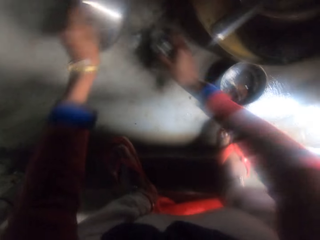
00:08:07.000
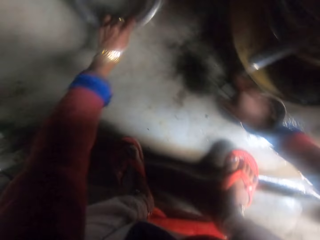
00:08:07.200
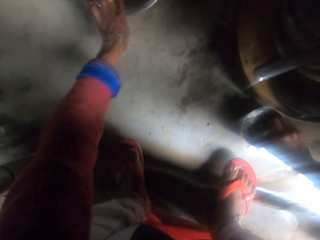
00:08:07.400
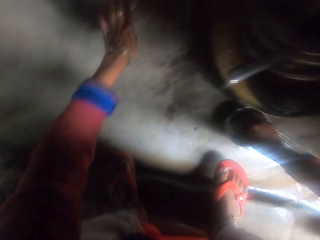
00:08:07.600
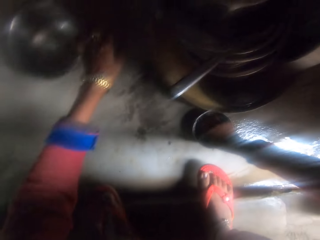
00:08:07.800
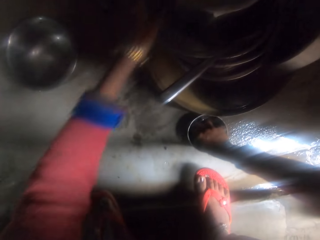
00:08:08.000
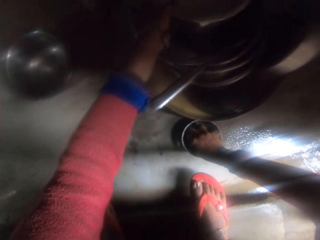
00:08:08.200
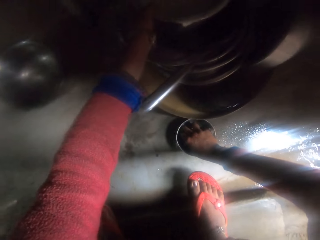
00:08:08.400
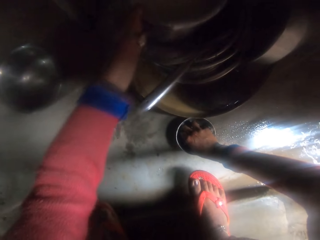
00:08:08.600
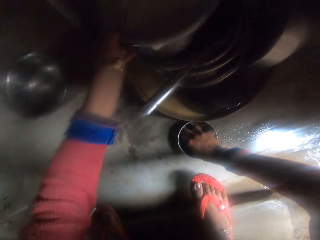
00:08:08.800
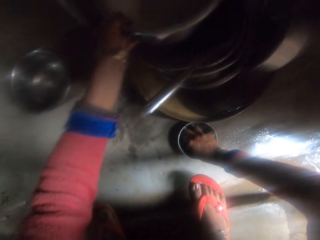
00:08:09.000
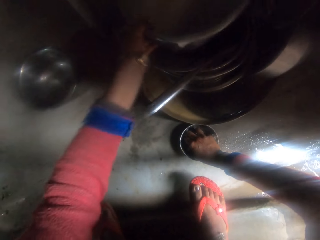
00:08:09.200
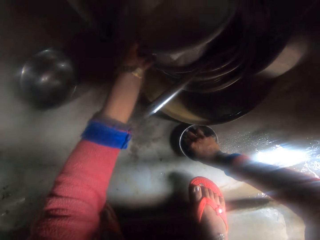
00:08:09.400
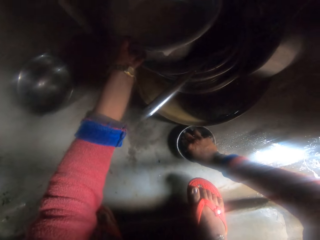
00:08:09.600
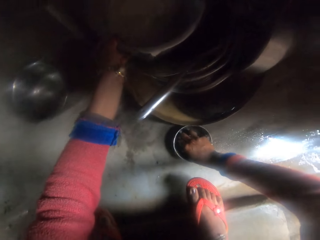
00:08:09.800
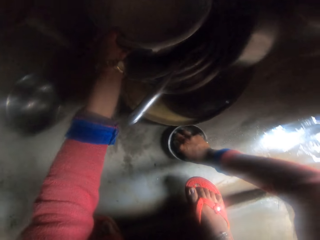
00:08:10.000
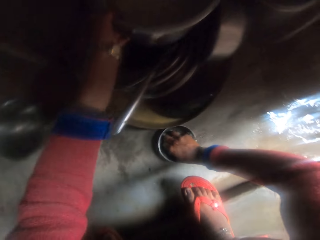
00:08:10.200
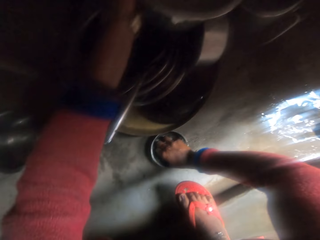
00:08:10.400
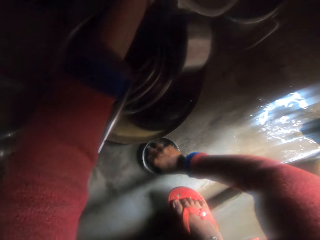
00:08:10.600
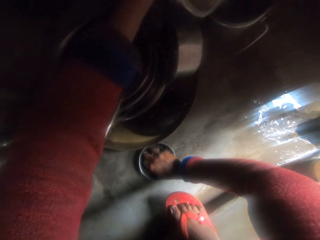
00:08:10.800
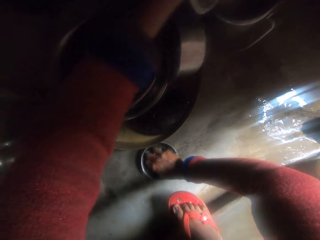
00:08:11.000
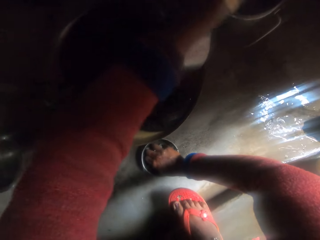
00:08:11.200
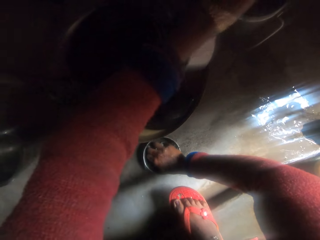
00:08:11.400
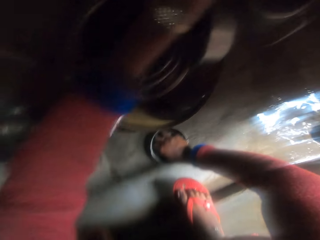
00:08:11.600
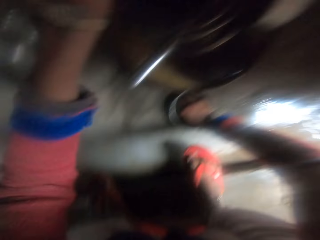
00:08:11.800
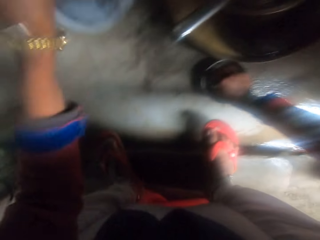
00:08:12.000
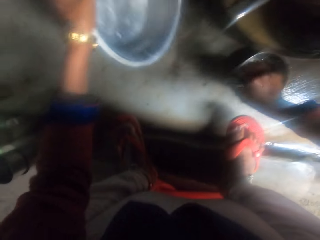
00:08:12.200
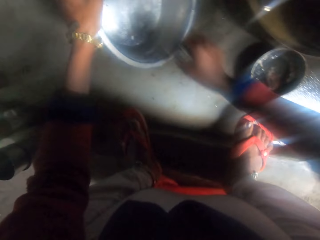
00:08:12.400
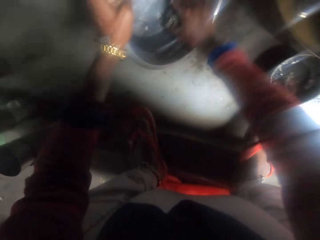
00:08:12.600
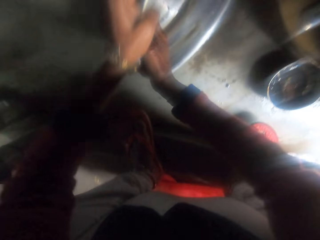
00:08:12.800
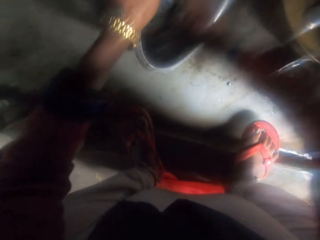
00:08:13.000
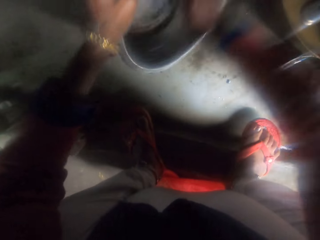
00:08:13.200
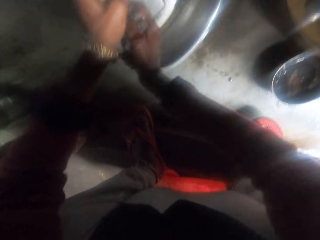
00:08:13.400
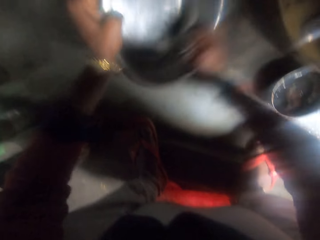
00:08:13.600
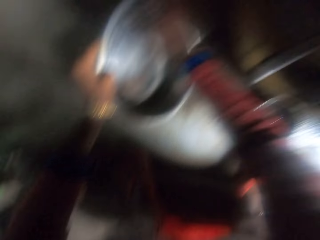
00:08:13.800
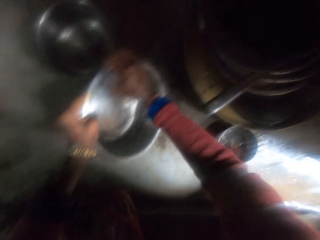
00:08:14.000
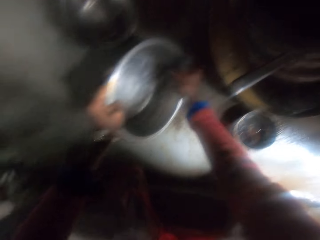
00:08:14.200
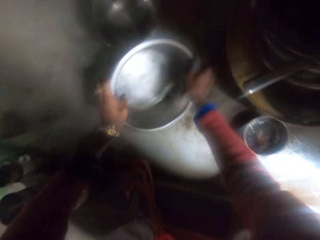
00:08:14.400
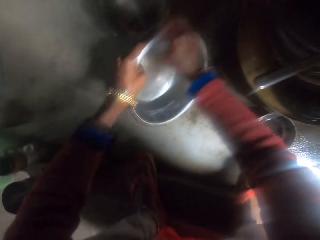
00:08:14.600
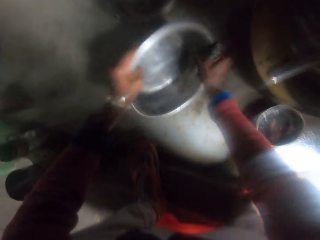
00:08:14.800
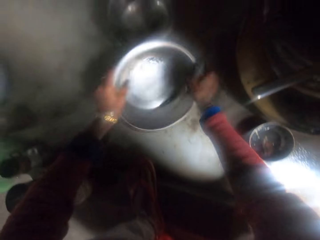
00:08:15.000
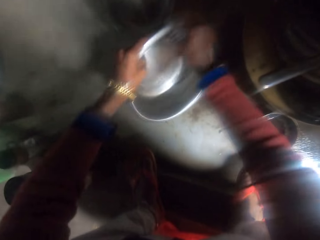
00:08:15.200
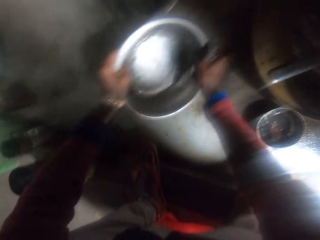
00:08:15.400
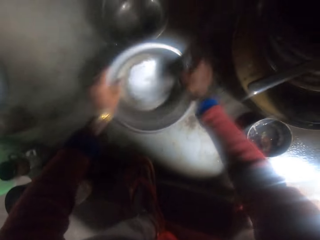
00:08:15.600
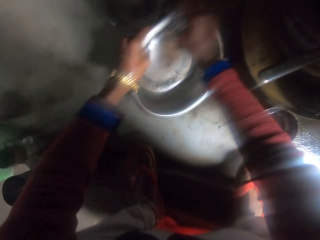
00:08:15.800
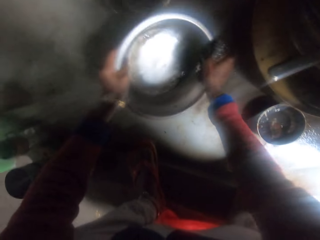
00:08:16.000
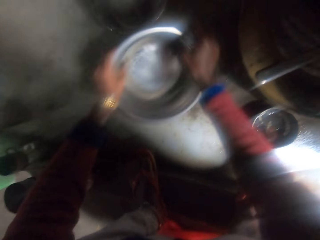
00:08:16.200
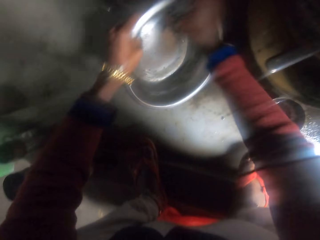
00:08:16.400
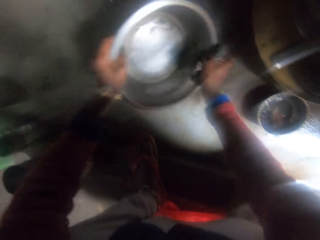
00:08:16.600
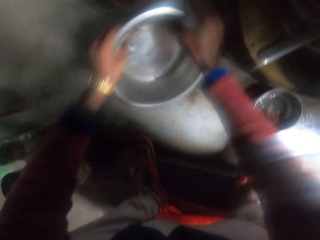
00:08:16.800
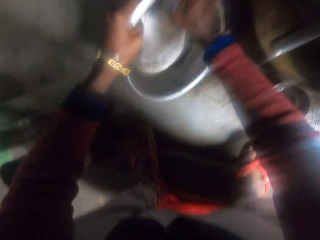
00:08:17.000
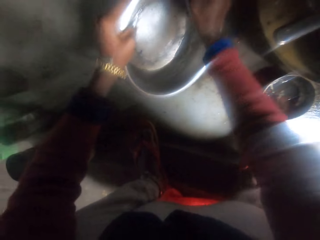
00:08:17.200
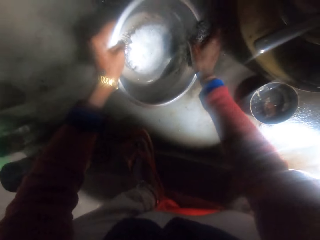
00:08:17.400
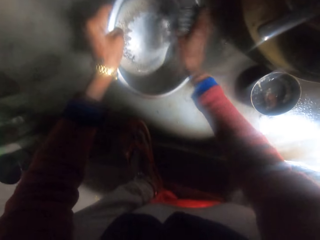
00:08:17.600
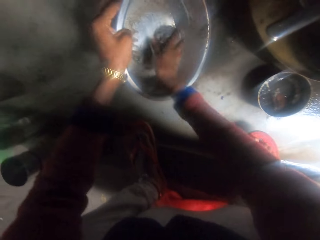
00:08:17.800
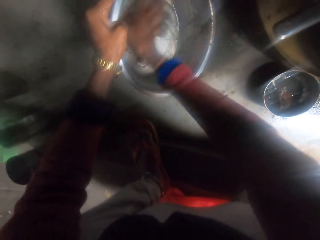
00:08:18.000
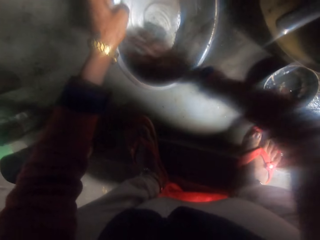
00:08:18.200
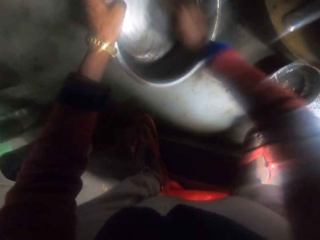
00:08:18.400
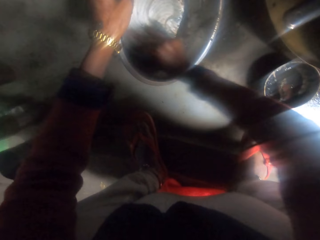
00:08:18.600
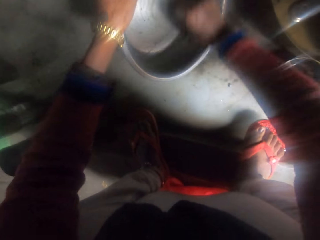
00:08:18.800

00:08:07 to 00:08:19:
The camera wearer drops the bowl on the floor. She puts the iron sponge in the bowl with ashes on the floor. She picks up another cooking pot. She rinses the pot on the pile of pots. She scrubs the pot. She holds the pot and holds a scrubber. She pours out water from the pot. She moves her right hand. She washes the pot with the iron sponge.

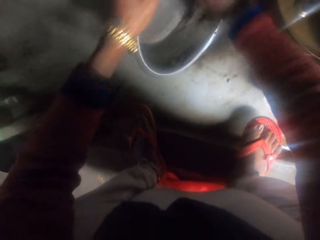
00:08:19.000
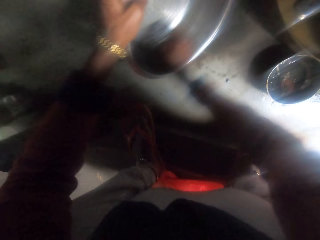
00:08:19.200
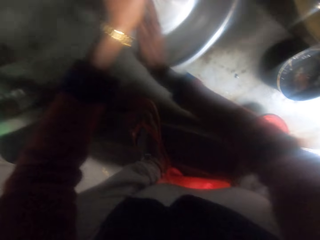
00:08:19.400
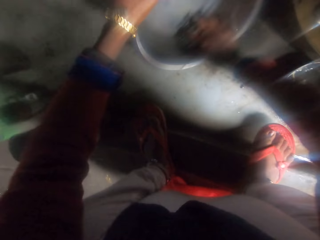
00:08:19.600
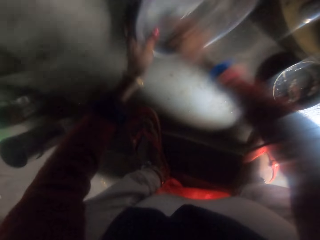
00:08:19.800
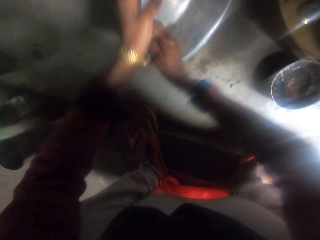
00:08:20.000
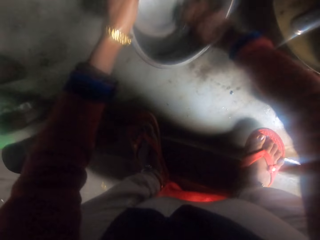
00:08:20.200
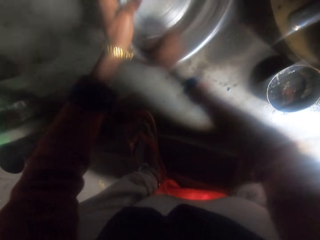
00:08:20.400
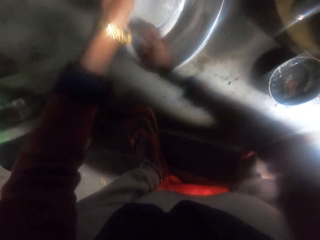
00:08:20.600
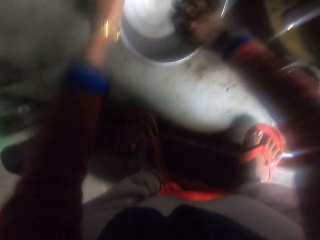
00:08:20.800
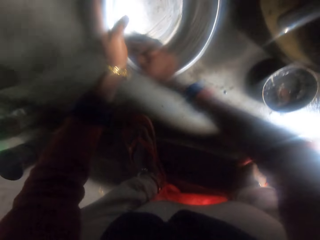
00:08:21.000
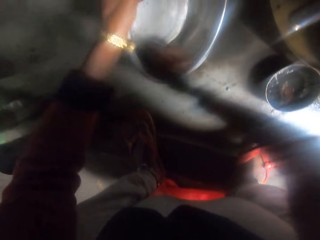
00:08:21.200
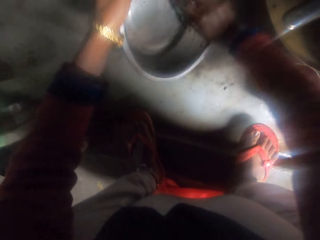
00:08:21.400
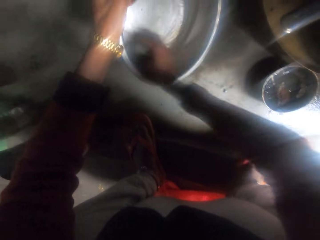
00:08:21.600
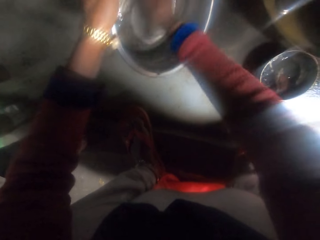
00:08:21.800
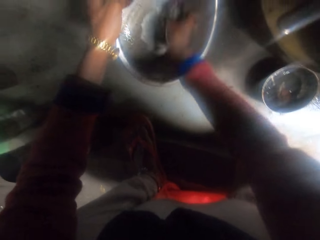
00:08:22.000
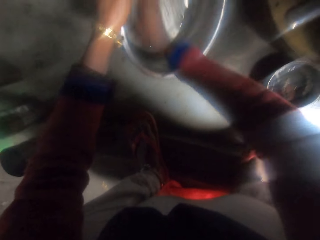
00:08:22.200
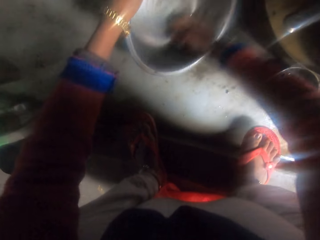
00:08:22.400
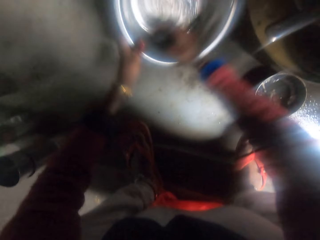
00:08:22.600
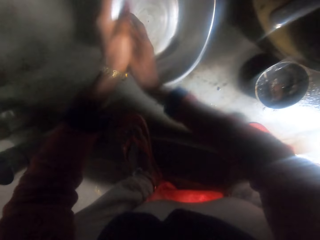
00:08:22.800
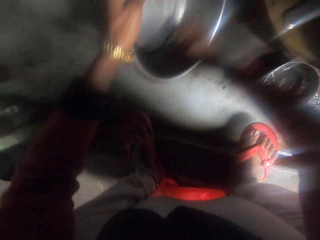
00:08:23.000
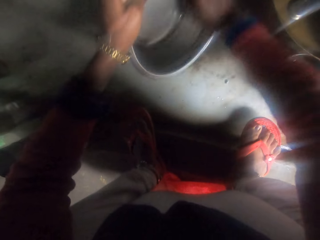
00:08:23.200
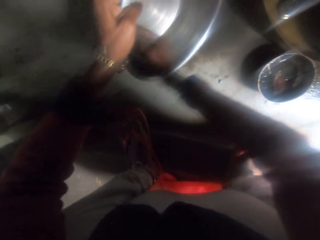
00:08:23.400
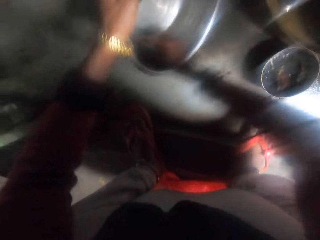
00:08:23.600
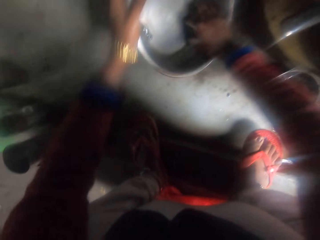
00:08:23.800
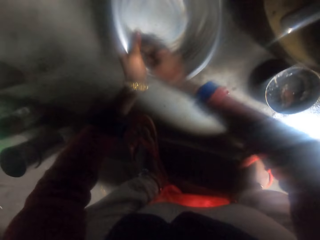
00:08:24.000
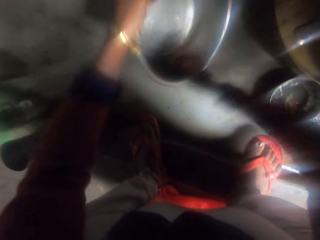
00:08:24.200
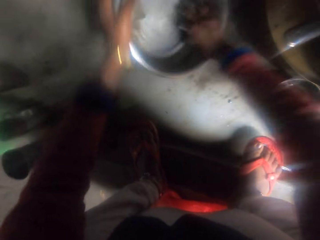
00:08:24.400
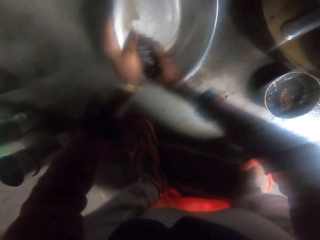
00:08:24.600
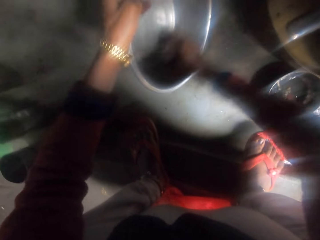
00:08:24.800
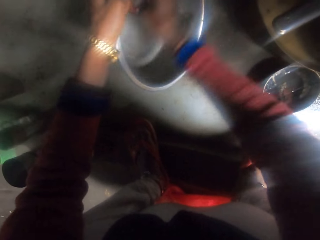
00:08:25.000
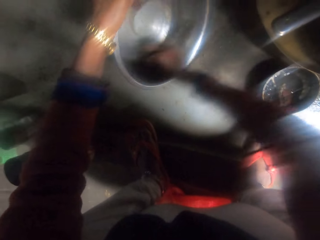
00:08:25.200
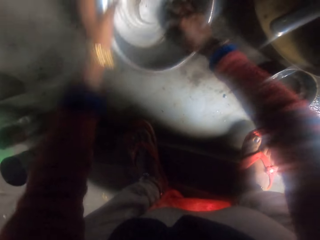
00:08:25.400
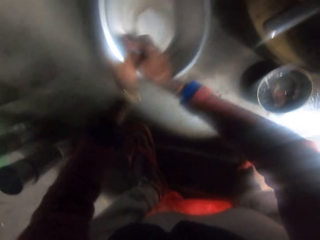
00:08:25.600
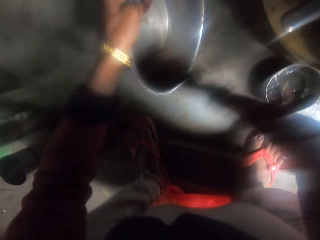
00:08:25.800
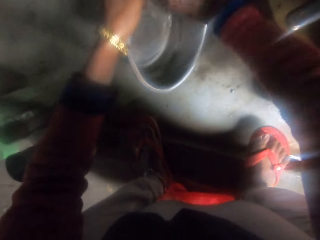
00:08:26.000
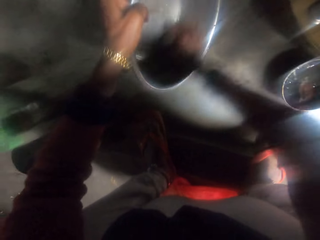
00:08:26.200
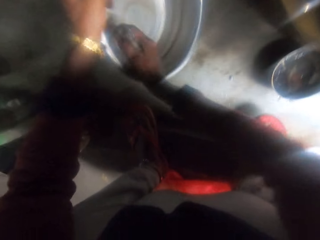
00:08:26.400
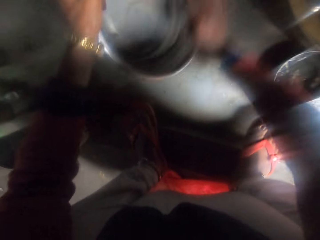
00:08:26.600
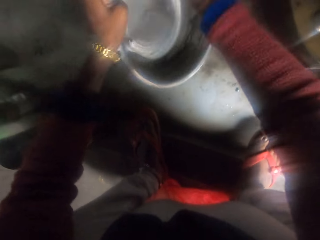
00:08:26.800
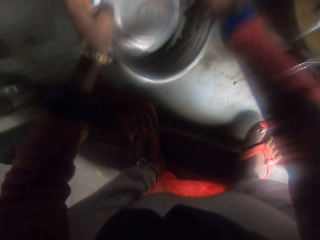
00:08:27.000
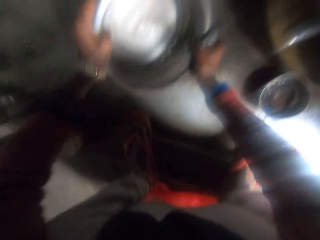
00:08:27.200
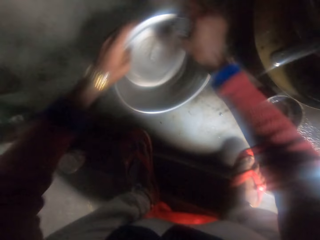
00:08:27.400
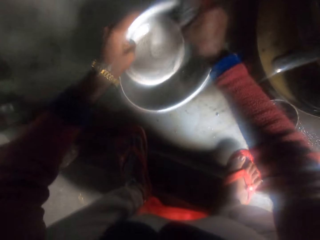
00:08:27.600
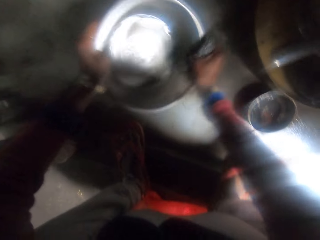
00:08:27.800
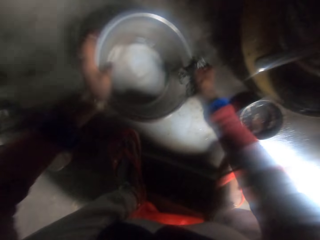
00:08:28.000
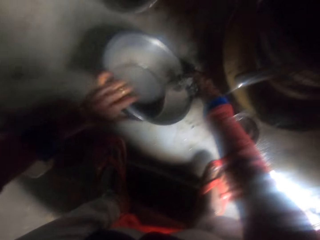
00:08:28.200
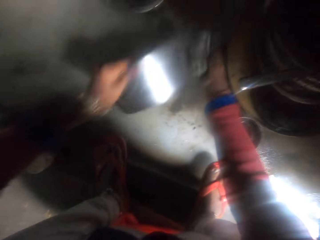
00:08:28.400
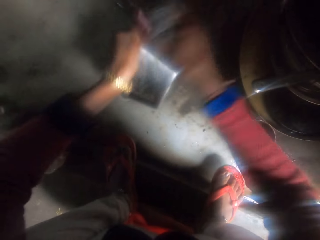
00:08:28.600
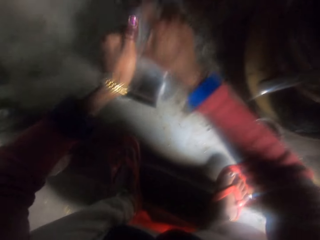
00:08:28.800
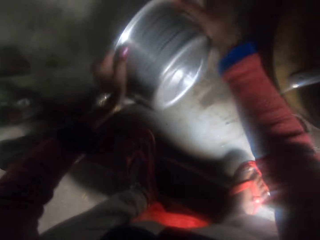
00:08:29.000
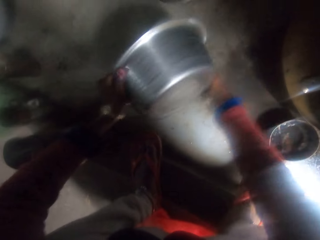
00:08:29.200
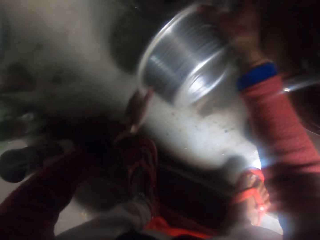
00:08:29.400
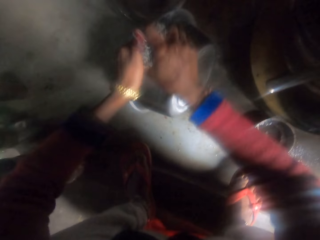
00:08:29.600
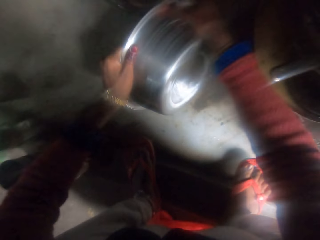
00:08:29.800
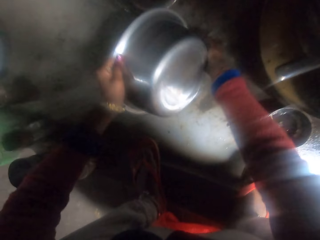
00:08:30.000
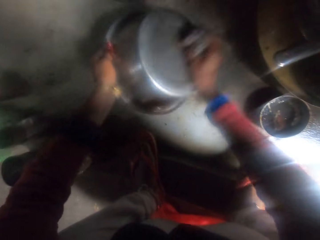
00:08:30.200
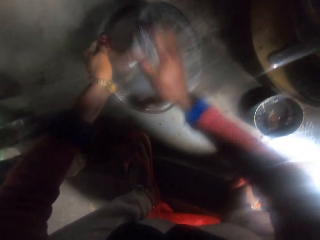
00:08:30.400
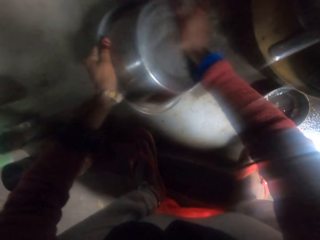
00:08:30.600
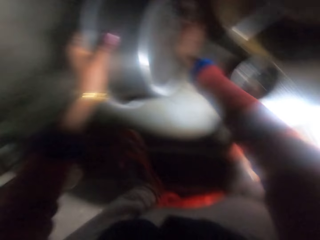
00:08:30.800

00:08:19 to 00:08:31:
The camera wearer turns a pot. They scrub the pot.
